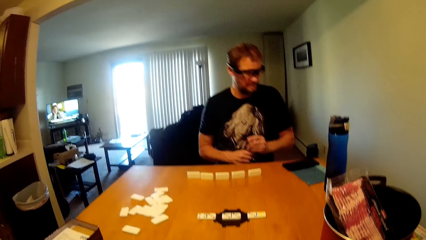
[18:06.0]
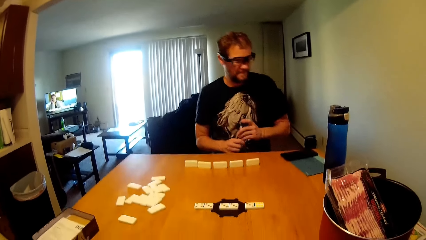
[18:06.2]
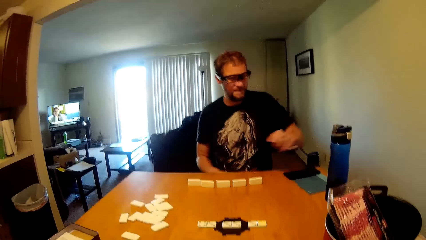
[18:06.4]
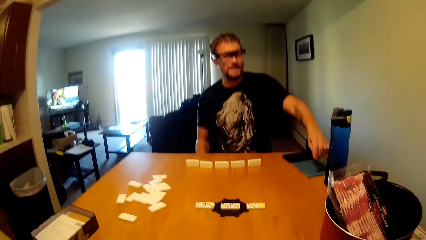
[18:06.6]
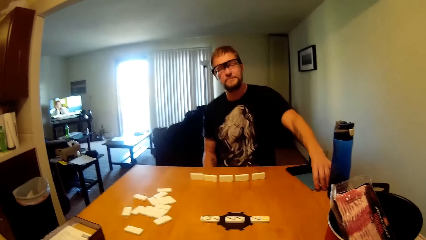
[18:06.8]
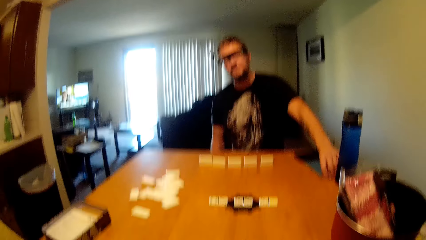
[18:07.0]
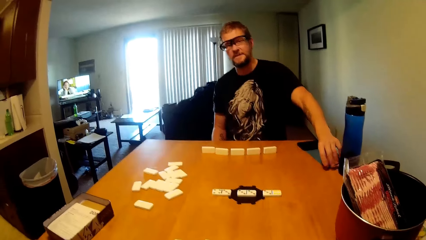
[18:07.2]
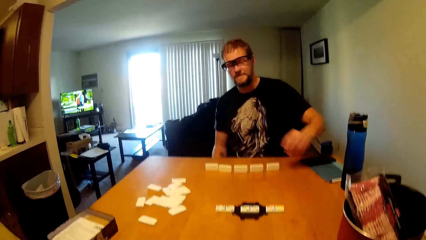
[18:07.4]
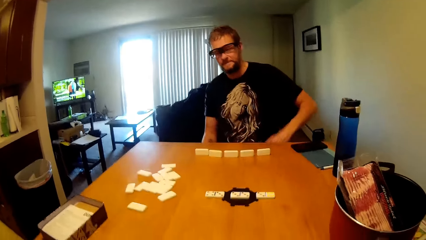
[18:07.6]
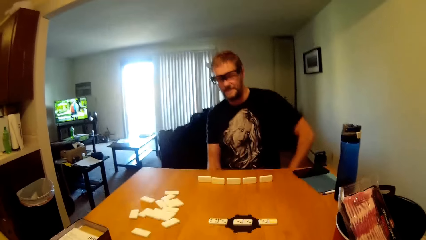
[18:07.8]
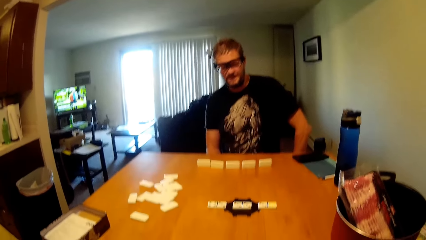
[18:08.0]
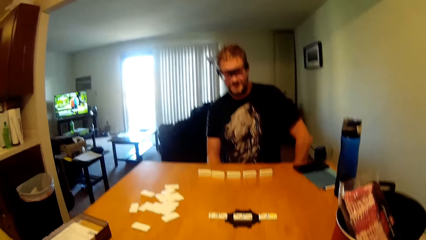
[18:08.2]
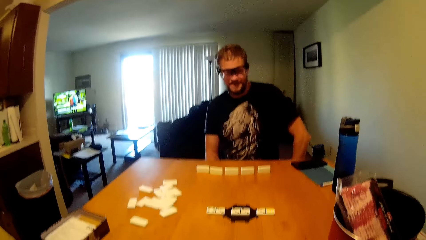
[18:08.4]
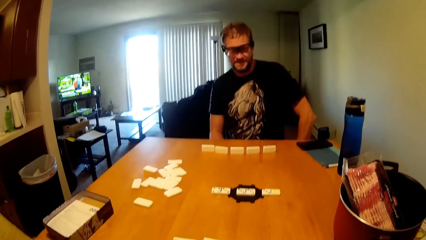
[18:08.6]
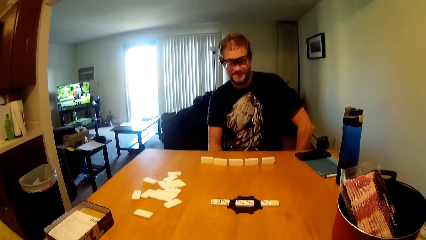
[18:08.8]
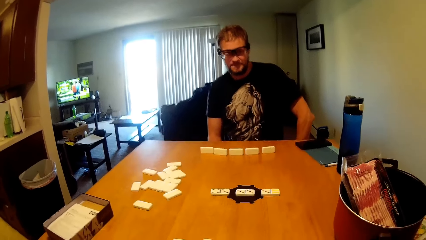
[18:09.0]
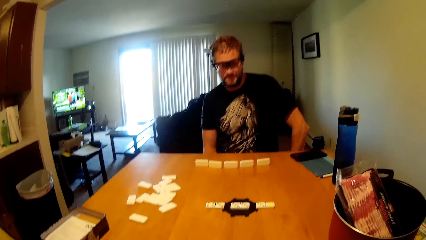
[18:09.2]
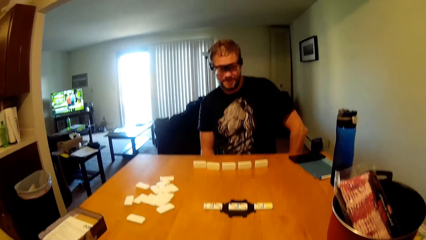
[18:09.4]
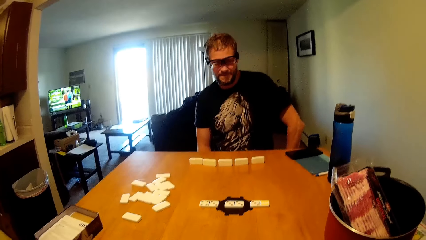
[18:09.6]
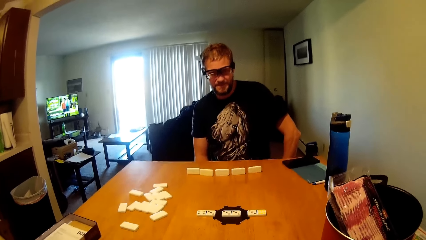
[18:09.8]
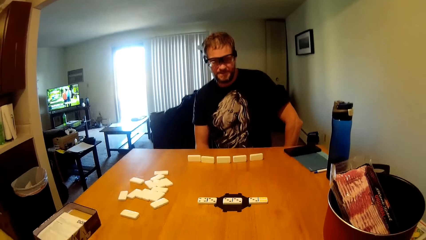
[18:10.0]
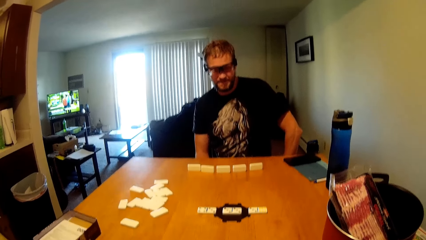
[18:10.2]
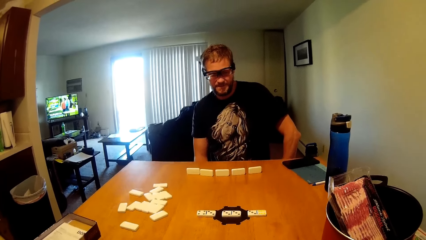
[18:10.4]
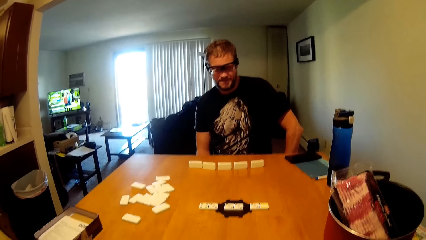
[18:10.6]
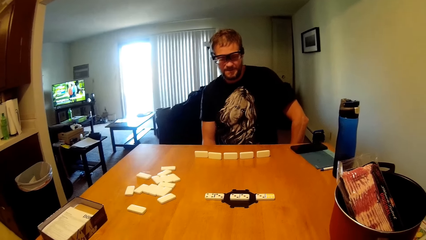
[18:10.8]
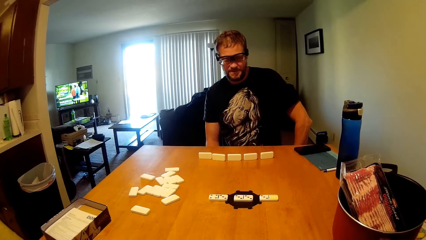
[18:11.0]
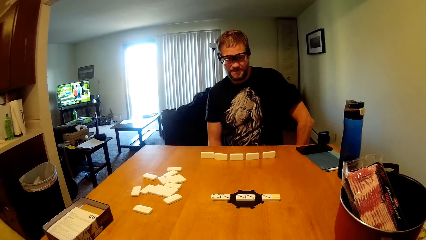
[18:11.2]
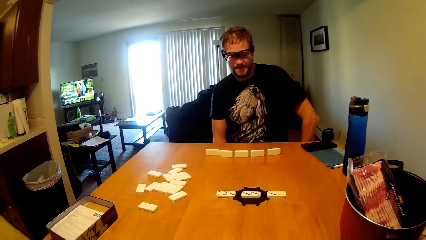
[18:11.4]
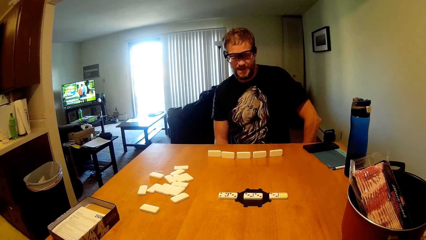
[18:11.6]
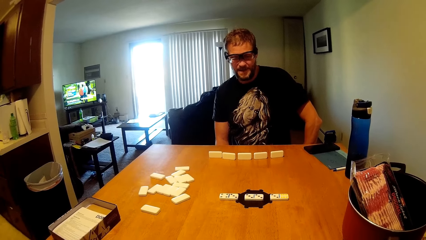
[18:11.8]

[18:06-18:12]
The man drops the pen on the table conversing with the camera wearer.

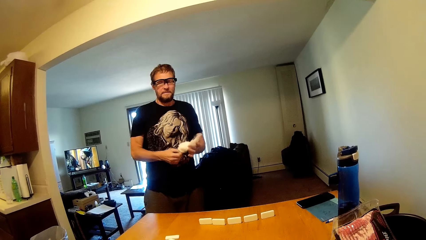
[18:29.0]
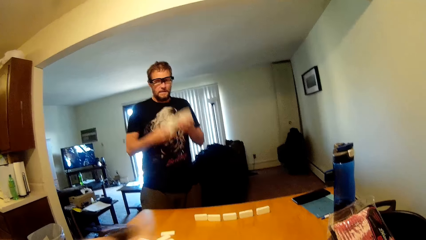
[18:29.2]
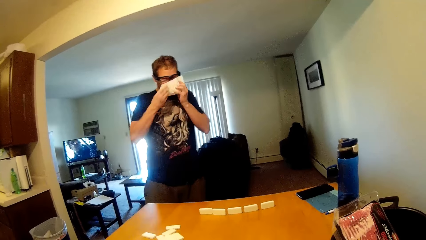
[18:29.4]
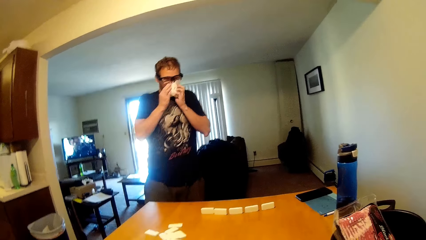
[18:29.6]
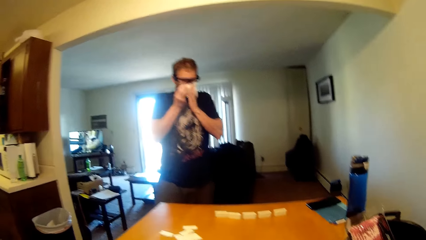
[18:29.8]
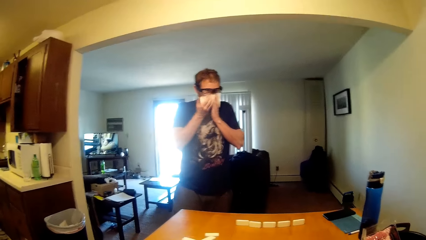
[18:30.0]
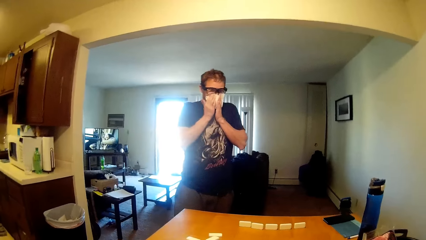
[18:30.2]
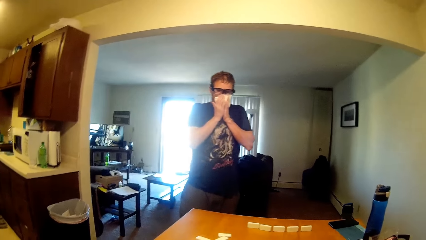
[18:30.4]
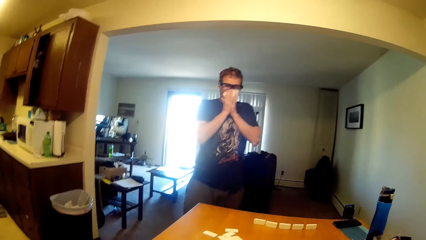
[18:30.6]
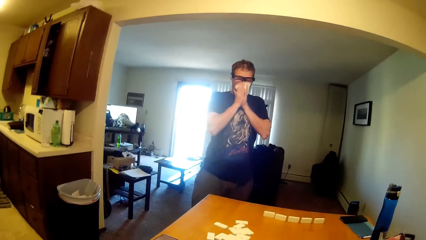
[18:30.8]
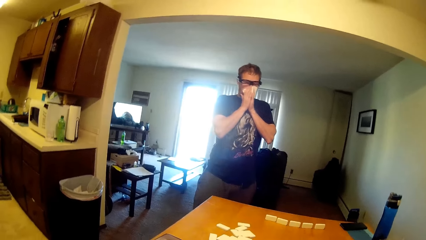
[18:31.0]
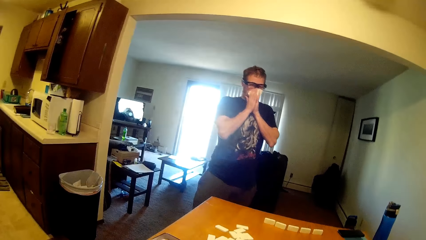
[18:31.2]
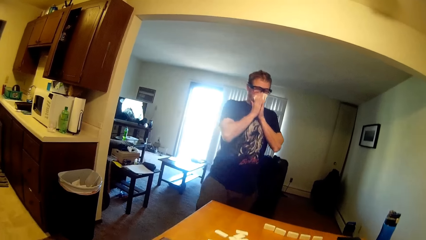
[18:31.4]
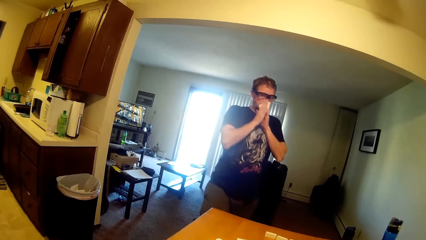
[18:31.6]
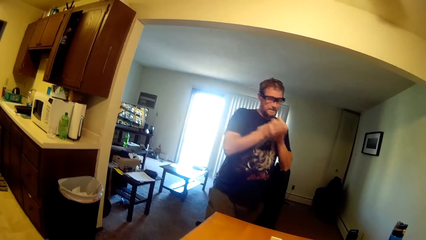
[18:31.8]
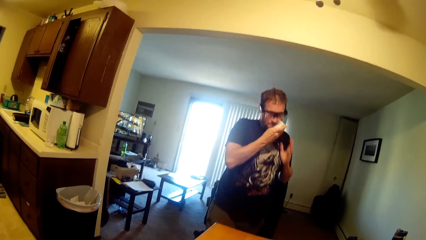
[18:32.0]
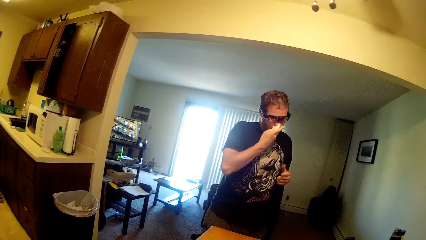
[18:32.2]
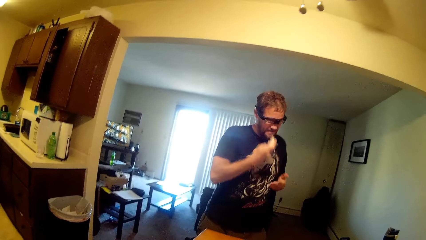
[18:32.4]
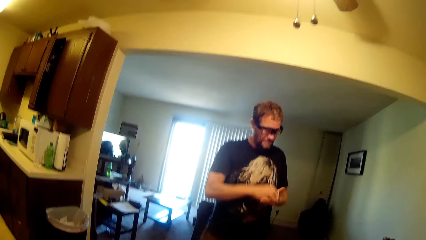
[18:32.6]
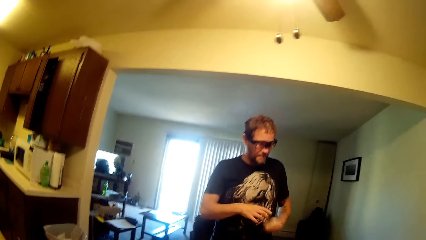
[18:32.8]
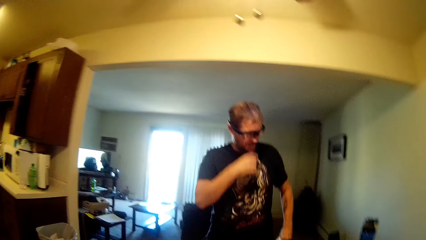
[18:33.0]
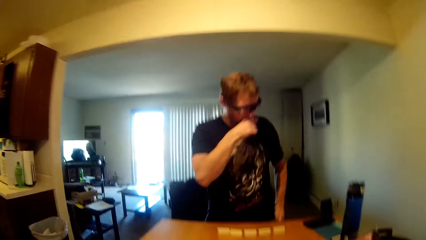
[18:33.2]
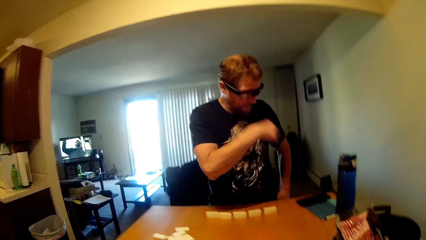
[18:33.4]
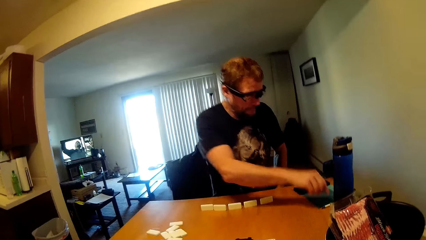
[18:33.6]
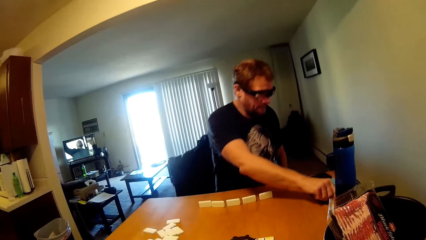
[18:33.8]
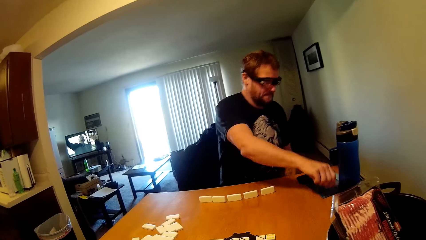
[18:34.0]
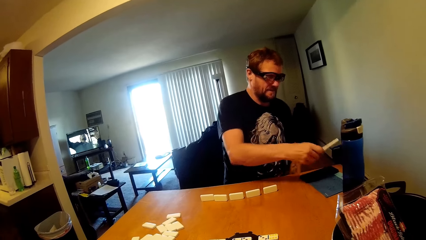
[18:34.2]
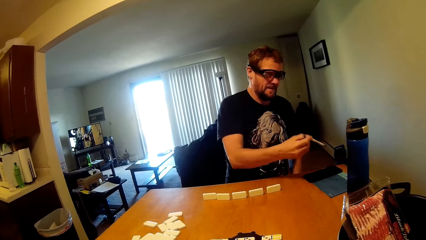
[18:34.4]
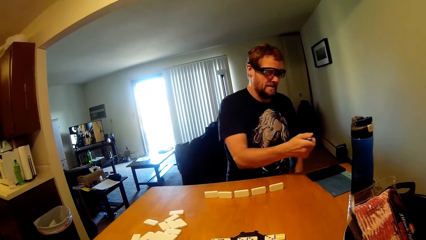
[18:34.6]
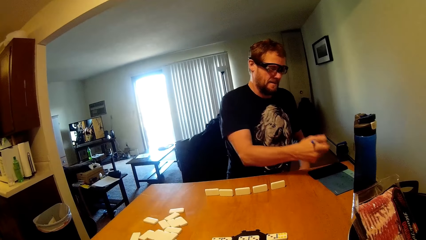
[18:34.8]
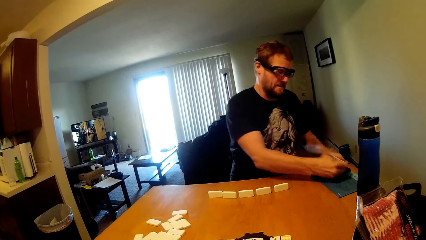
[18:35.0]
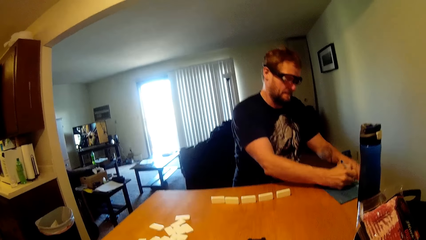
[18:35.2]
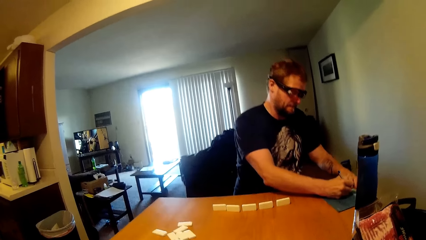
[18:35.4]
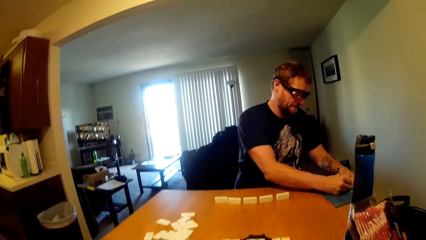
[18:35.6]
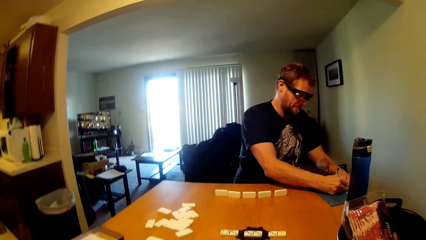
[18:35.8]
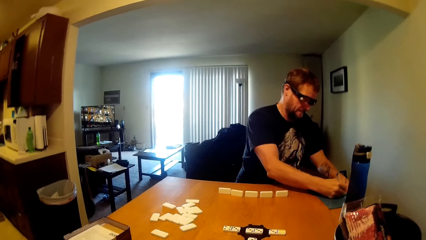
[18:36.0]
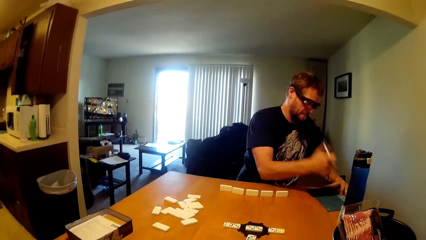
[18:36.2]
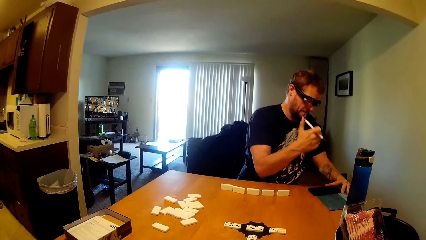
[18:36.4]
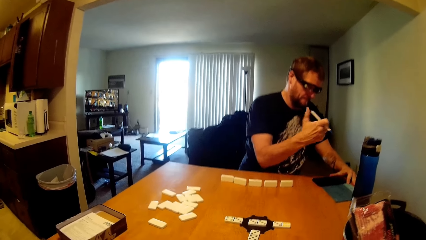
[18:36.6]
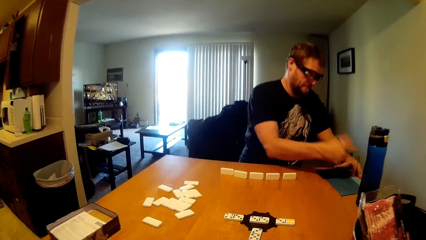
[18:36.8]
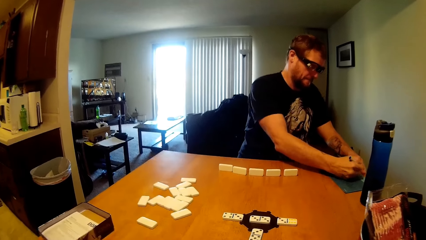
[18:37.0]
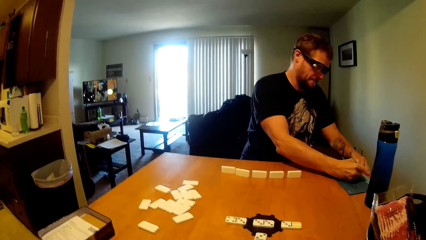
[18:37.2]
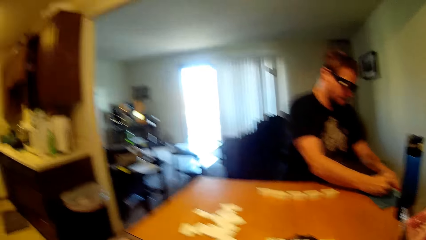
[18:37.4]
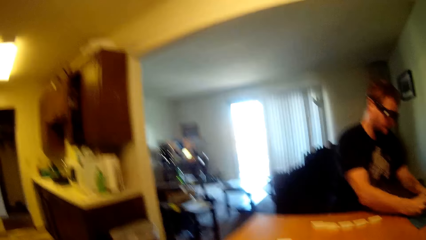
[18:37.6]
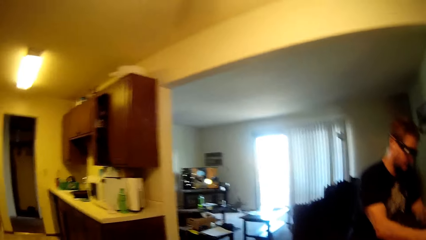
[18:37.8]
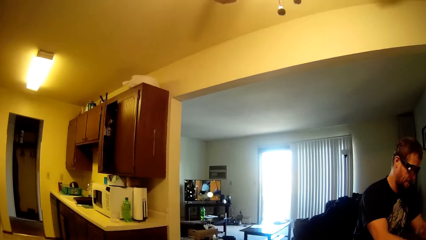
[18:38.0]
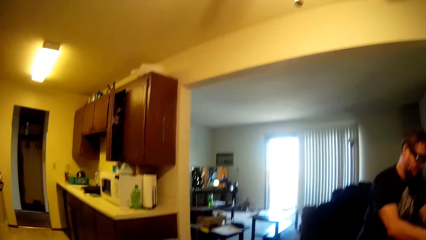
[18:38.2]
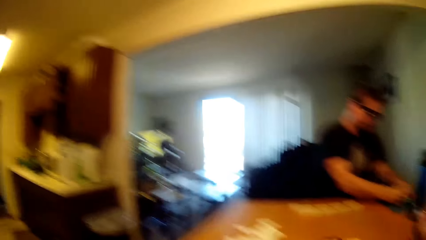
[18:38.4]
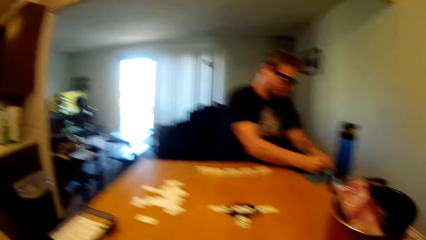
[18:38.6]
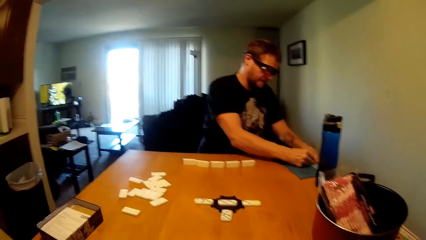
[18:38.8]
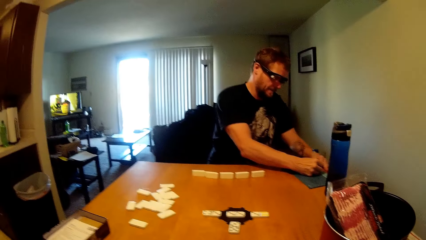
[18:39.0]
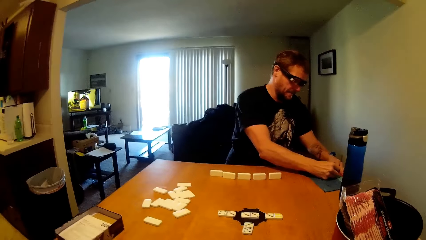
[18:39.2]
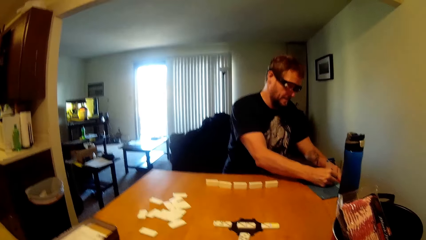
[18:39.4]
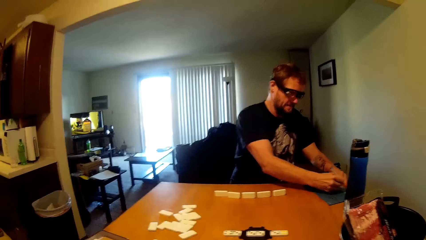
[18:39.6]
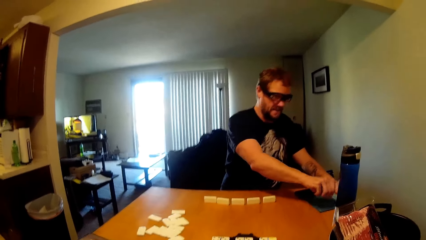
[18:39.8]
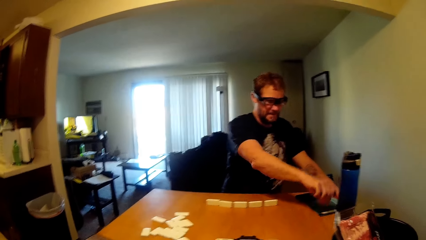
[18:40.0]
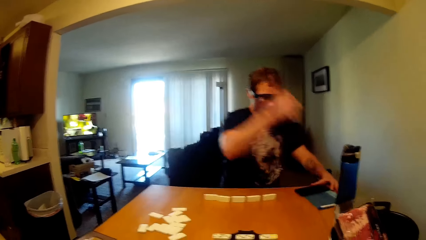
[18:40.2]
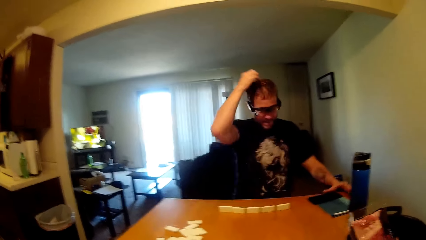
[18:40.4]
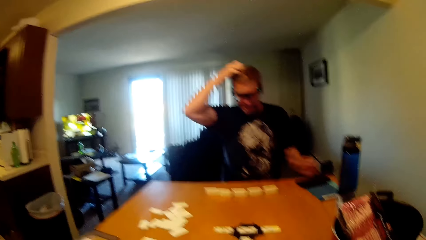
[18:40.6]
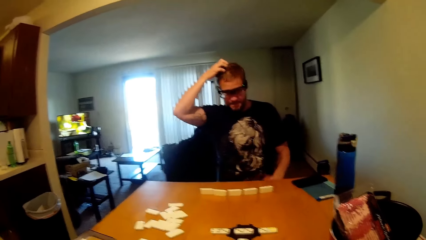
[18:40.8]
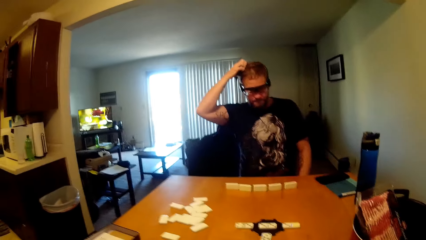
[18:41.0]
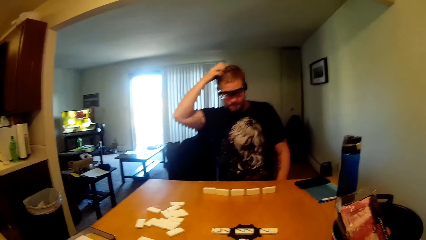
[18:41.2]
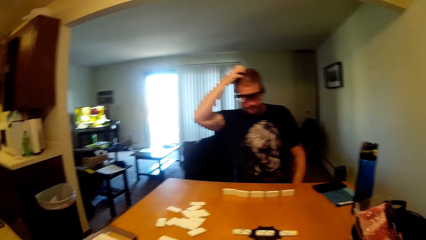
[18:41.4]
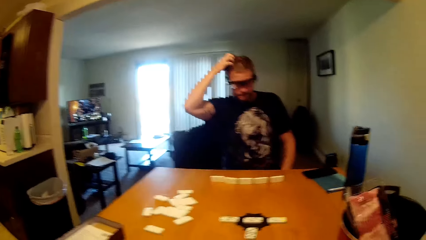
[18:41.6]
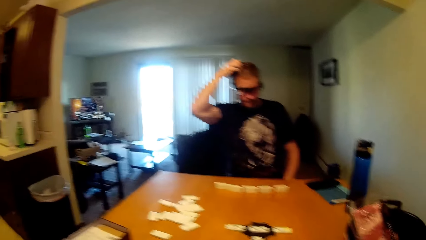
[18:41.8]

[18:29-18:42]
A man wipes his mouth and sneezes in the paper towel. The man sits down, picks a pen from the table, and writes on the file. The man puts down the pen. The man itches his head.
